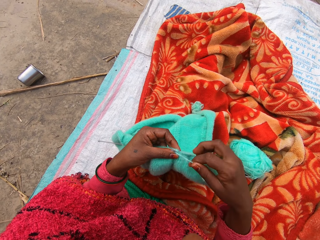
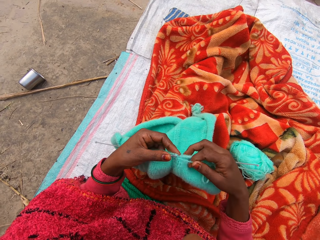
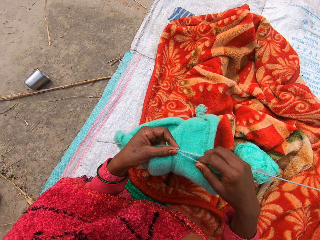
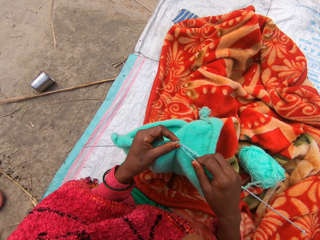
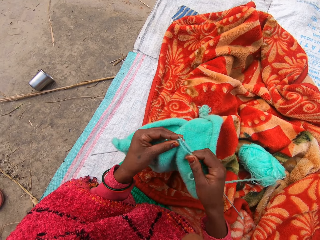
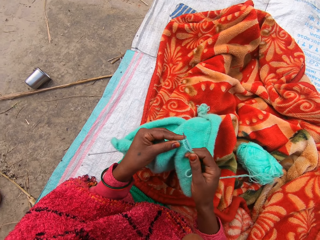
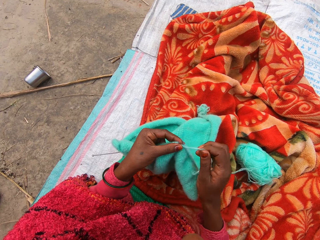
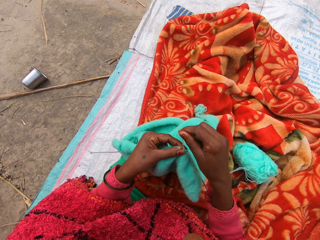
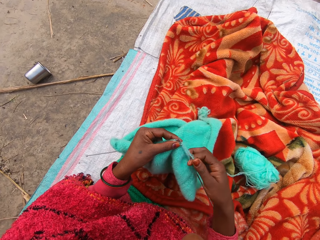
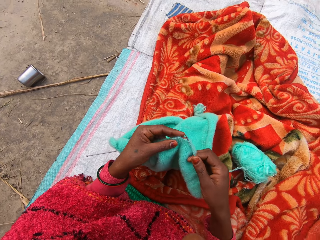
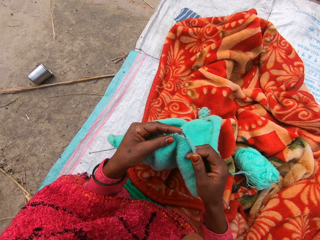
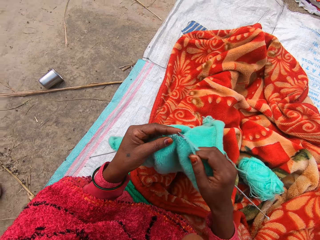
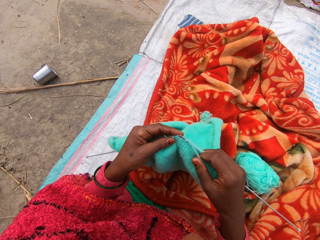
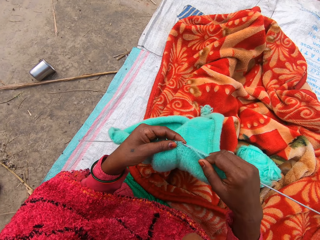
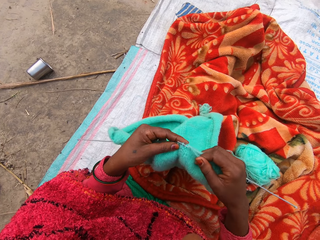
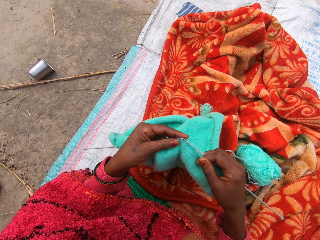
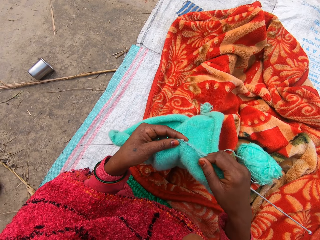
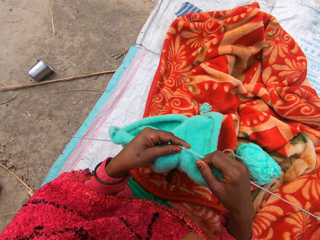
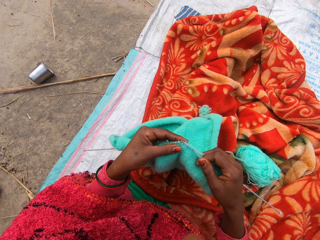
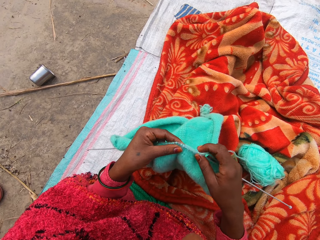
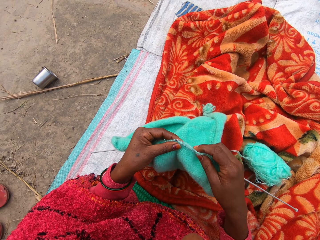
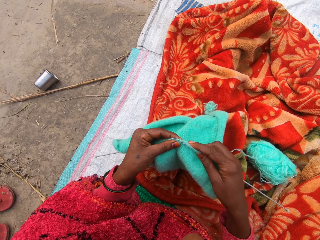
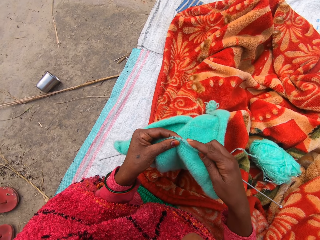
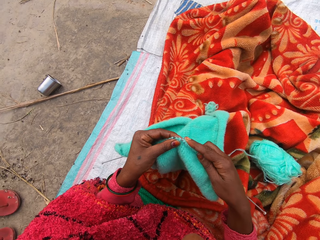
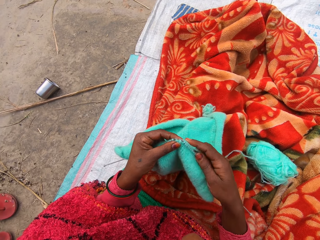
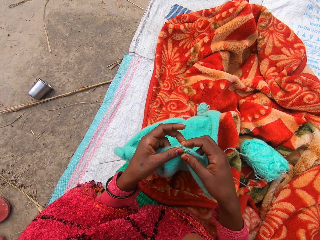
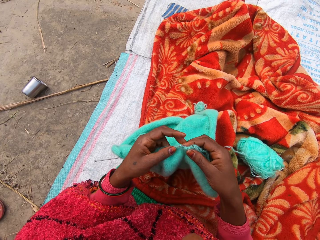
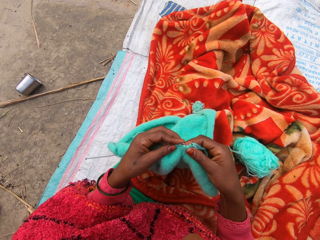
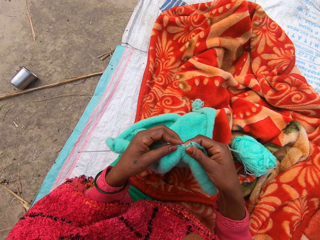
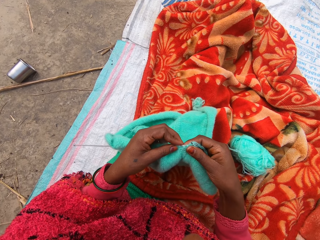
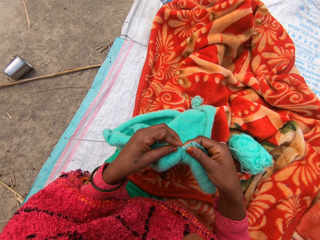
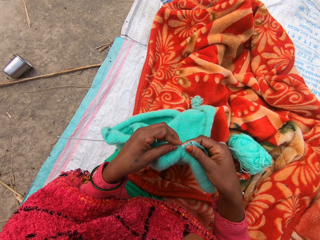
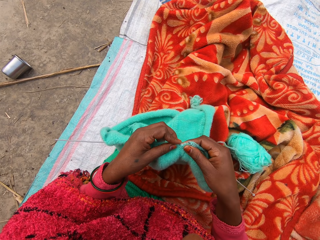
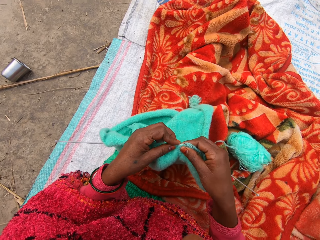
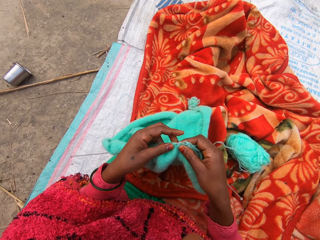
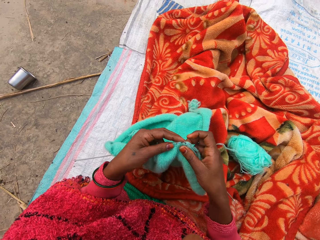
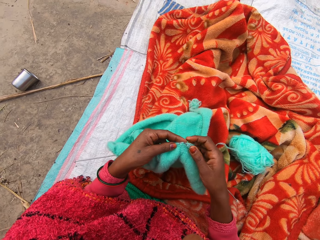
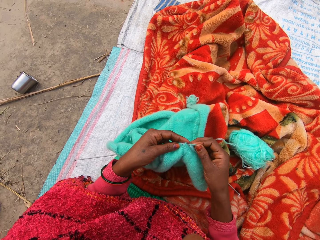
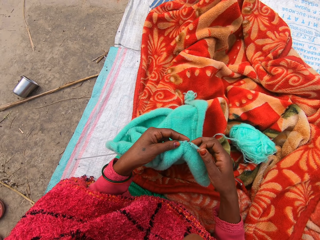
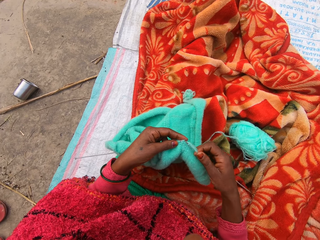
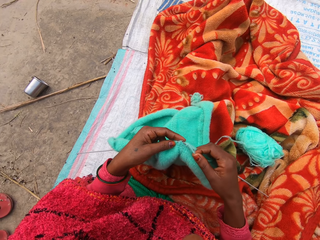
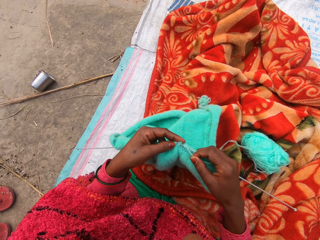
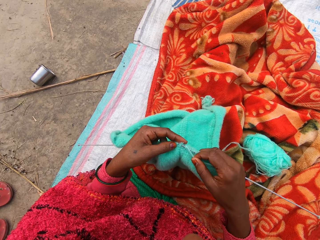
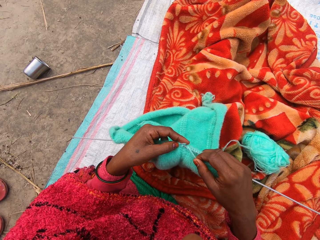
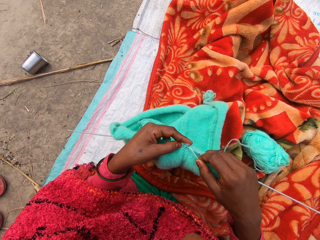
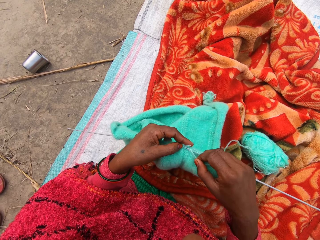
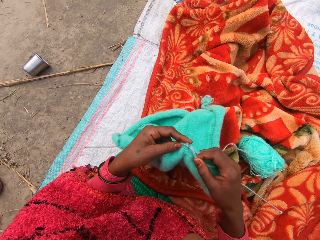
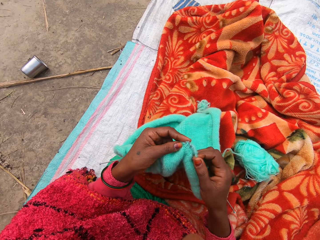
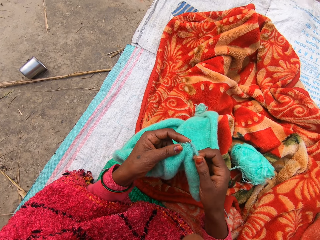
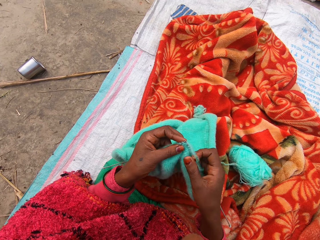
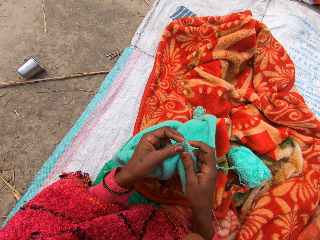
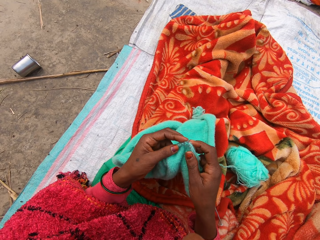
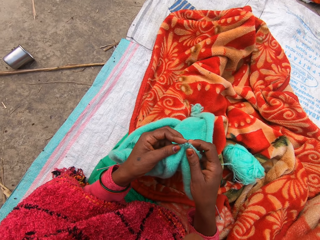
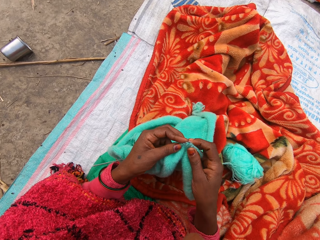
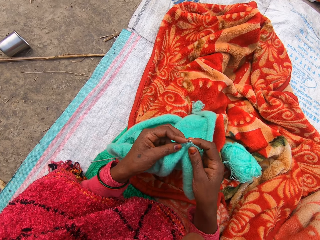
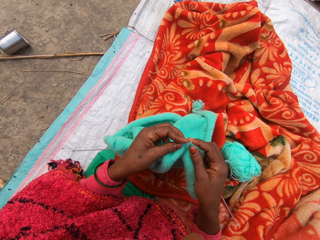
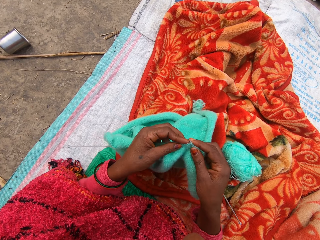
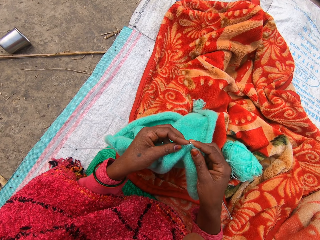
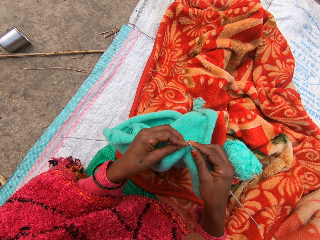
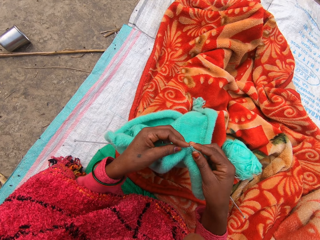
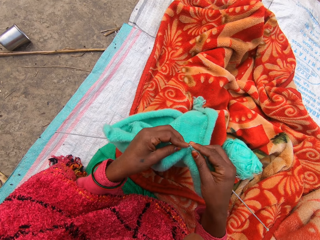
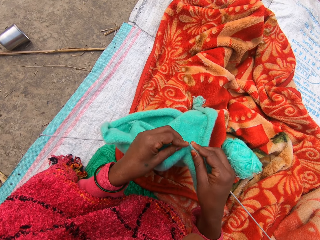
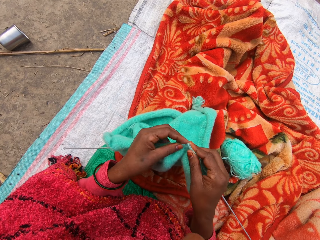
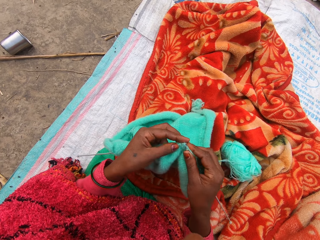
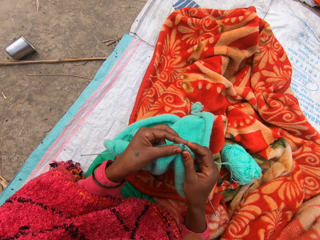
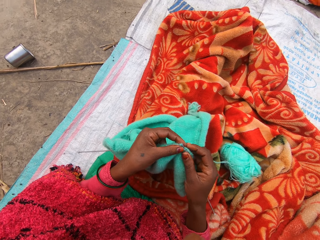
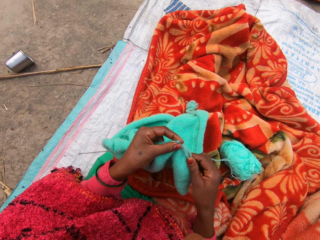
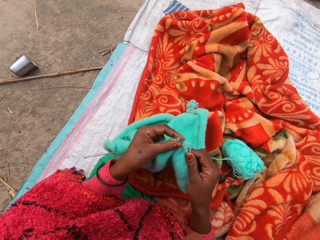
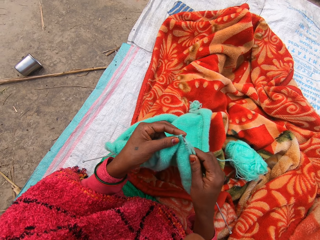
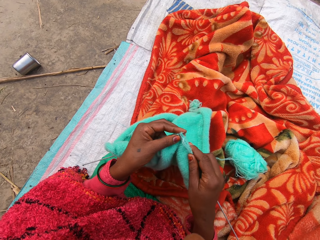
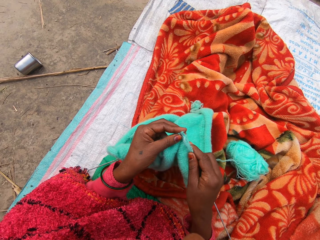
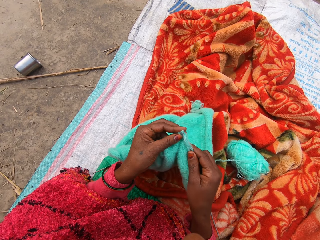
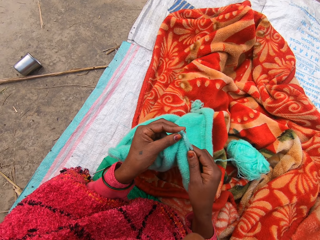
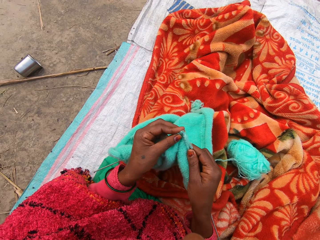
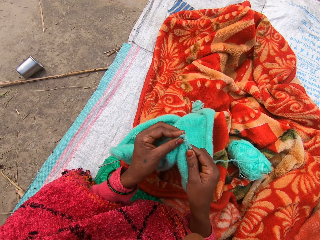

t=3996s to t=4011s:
The camera wearer removes the needle on the fabric. They insert the needle. They knit the fabric.

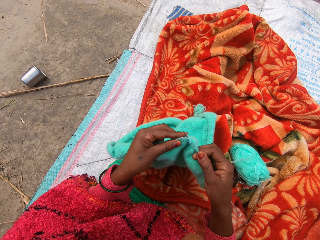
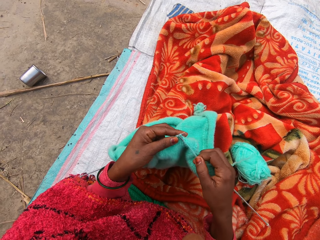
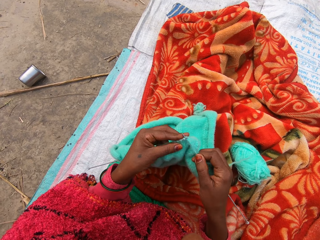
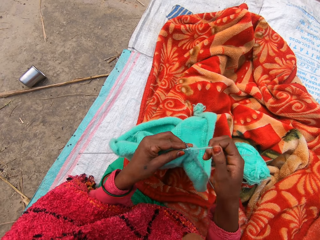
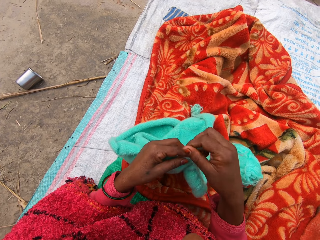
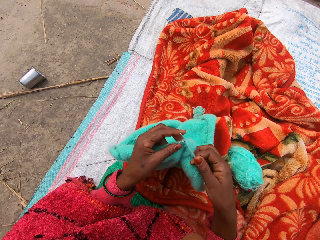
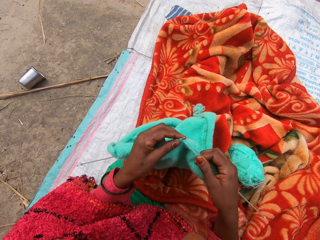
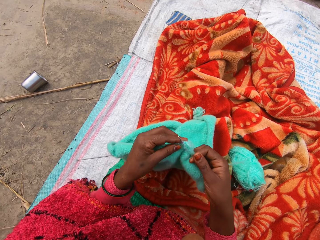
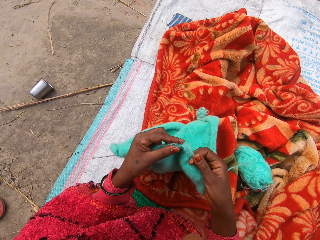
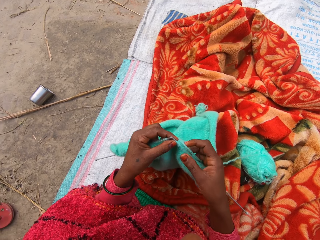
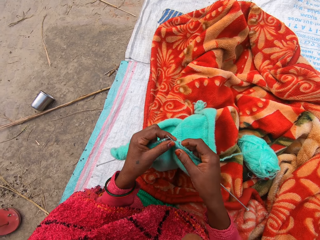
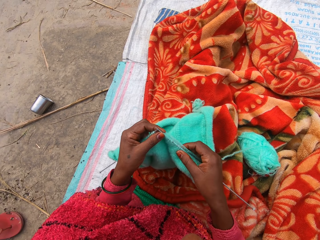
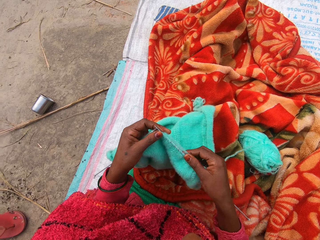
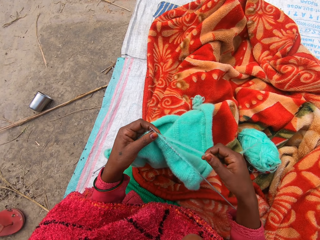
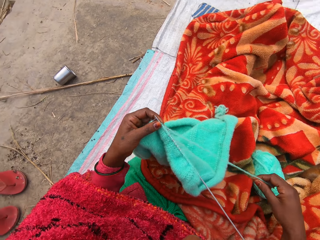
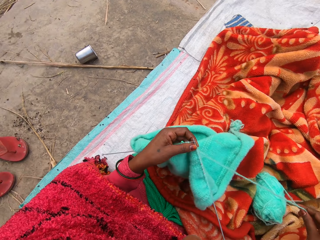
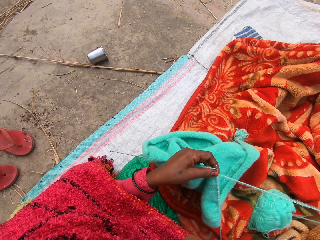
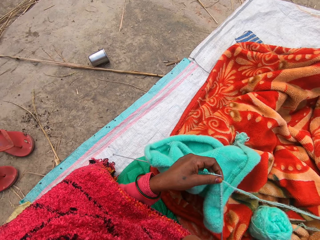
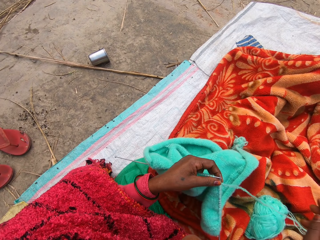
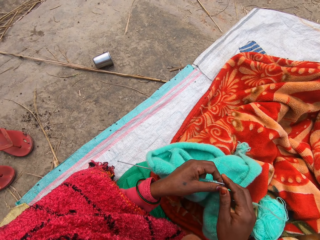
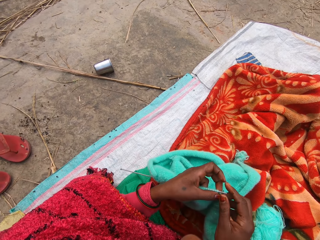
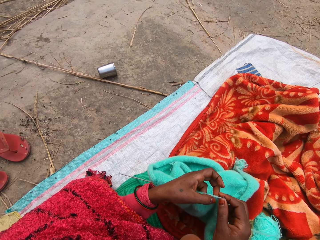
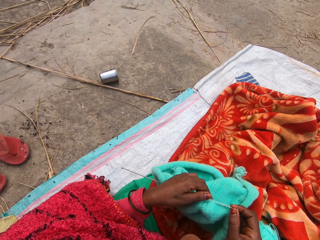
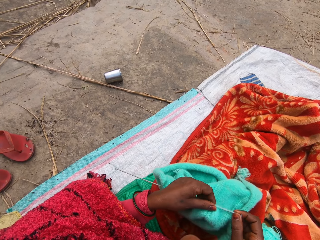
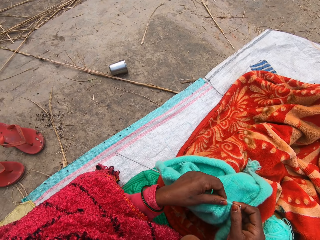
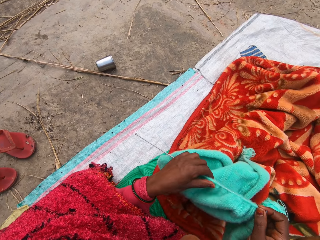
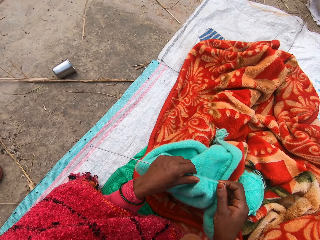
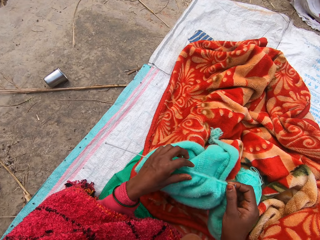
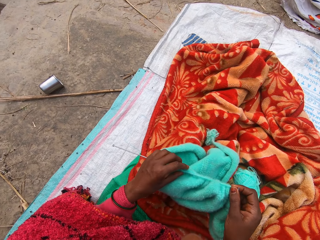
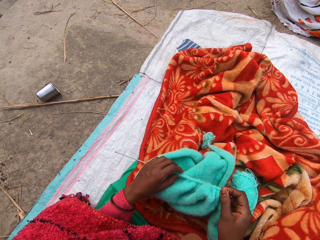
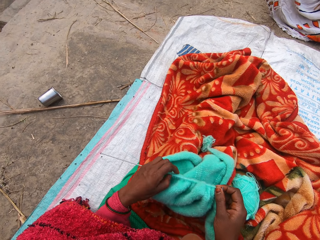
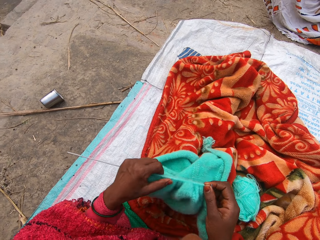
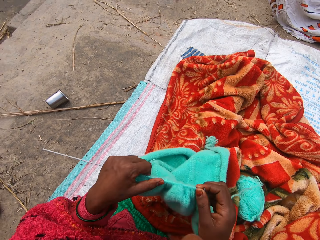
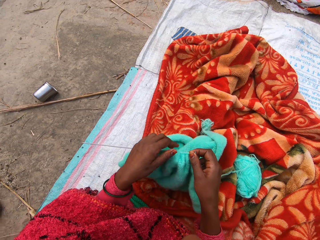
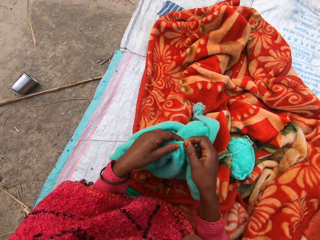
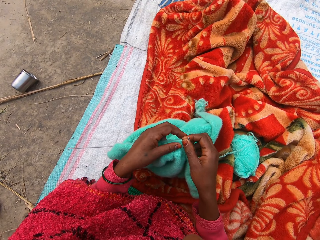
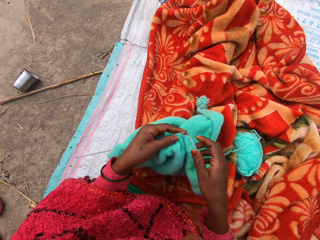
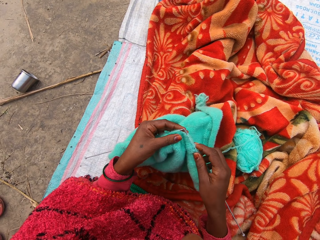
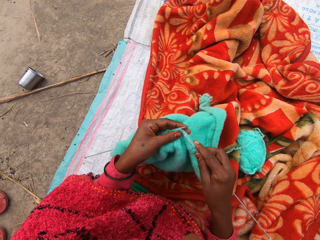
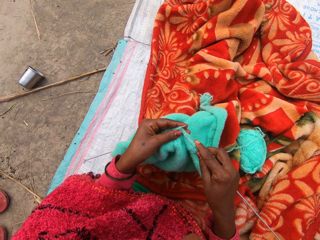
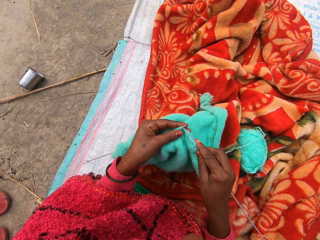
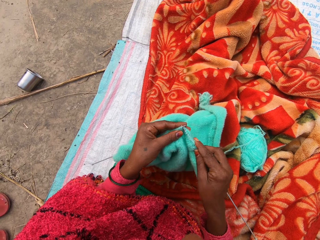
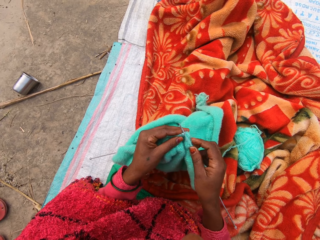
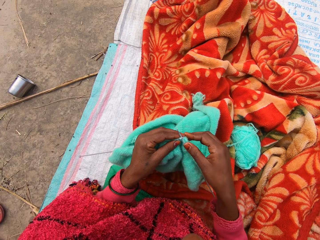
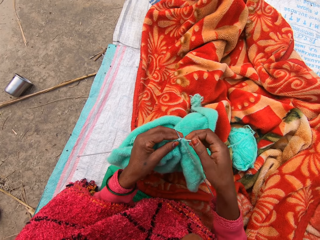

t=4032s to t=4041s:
The camera wearer adjusts the fabric on the knitting needle with her right hand. She pulls the yarn. She adjusts the thread. She holds the fabric. She adjusts the cyan fabric on the left knitting needle with her left hand. She knits the fabric.
